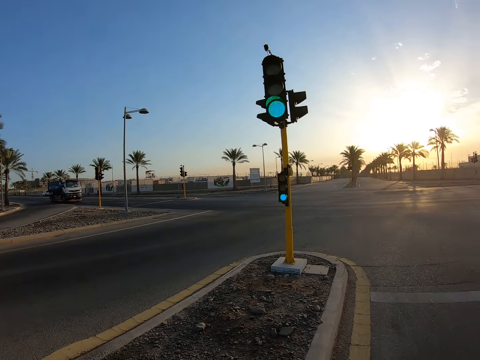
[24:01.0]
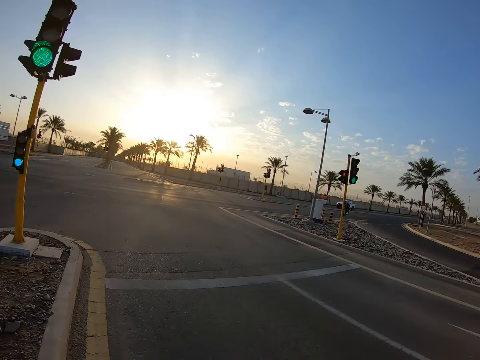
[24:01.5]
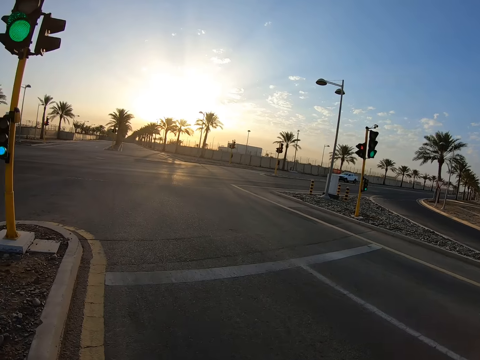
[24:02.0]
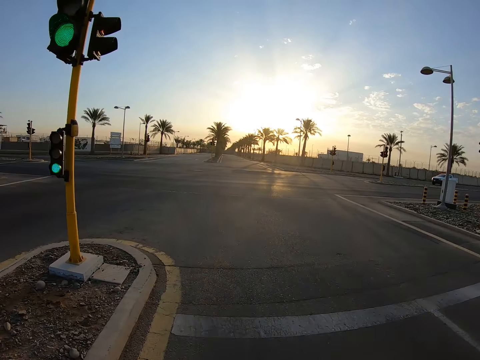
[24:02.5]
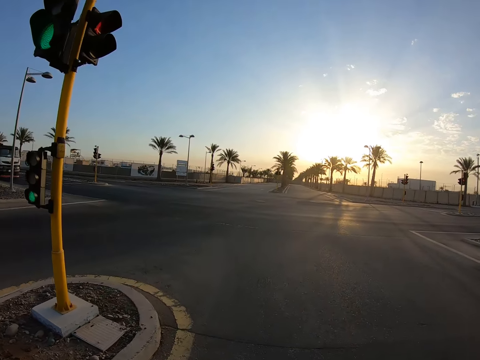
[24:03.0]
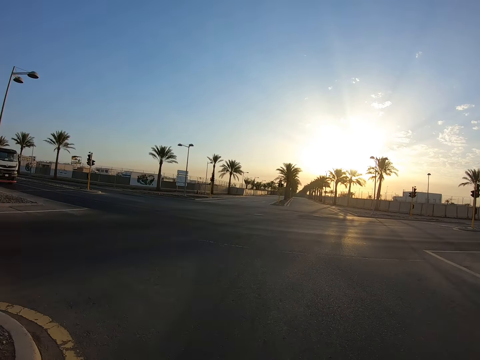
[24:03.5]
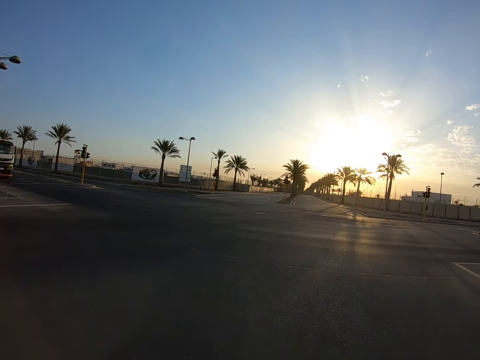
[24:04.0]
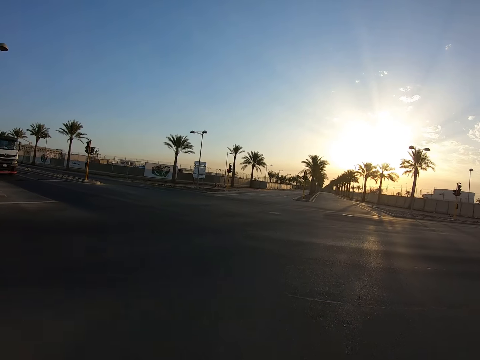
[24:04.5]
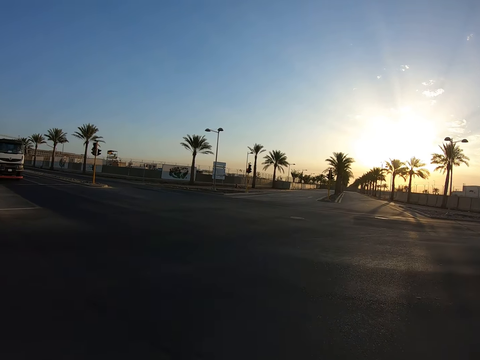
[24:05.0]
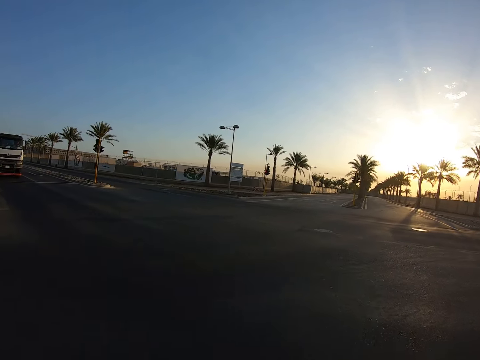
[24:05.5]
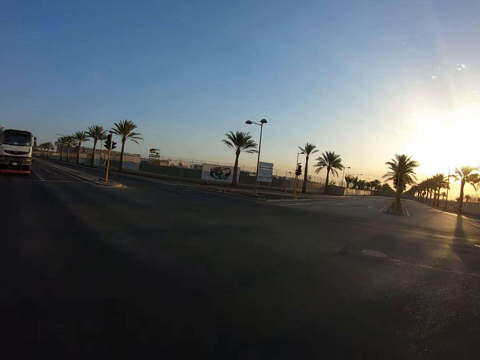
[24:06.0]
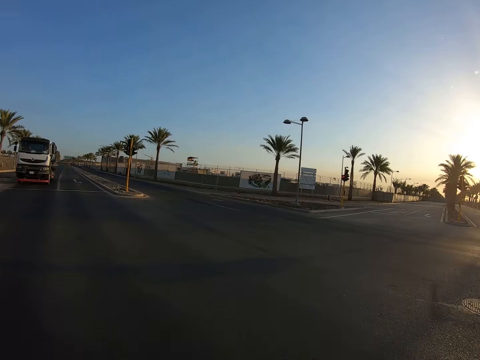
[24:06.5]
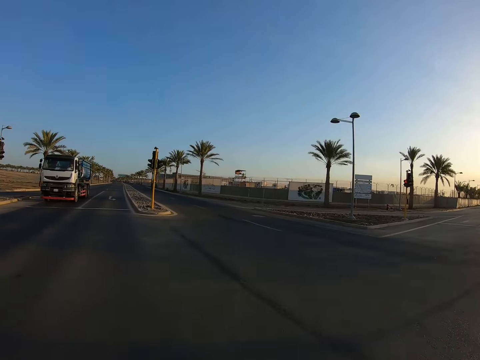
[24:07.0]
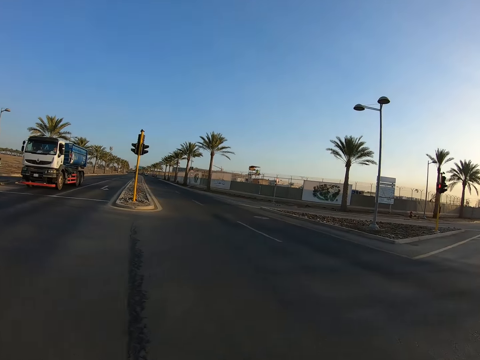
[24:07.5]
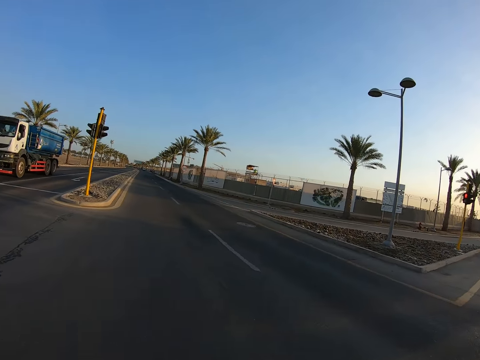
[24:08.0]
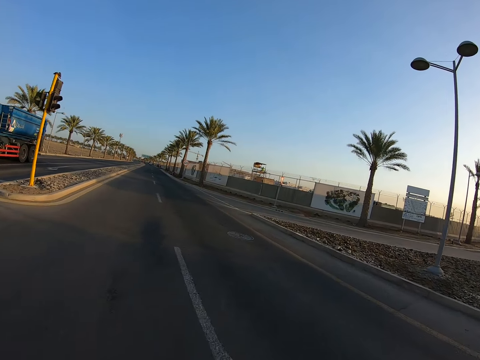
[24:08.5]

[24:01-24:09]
The camera wearer looks at both sides of the road. They continue cycling along the road.

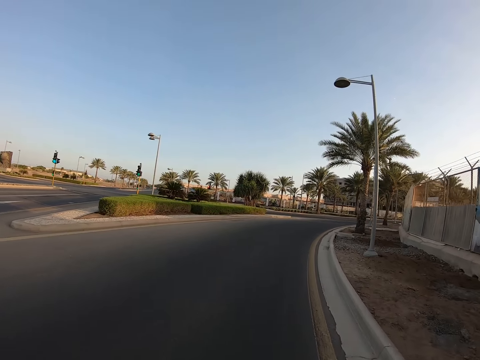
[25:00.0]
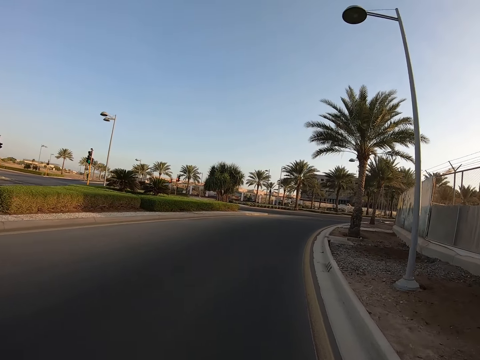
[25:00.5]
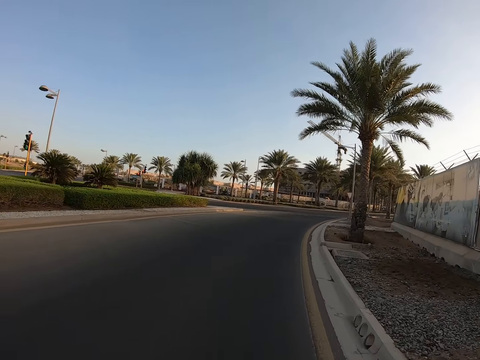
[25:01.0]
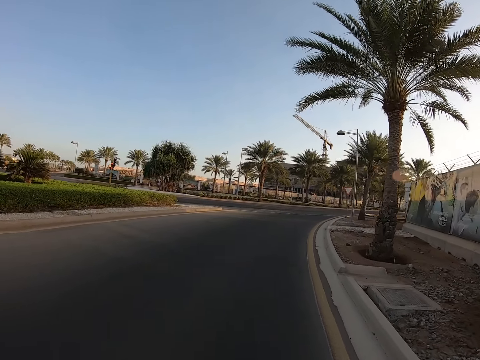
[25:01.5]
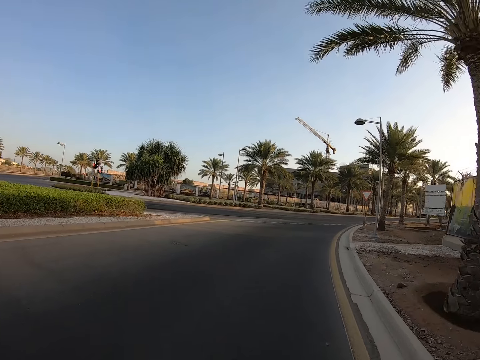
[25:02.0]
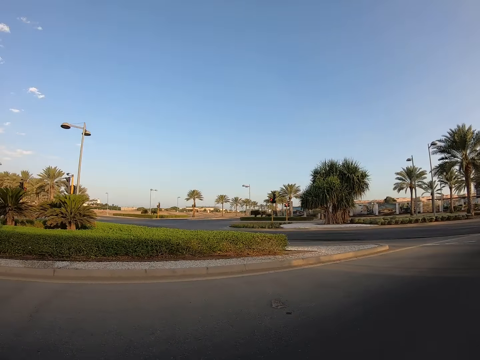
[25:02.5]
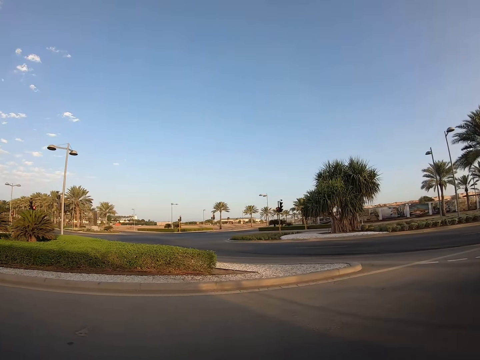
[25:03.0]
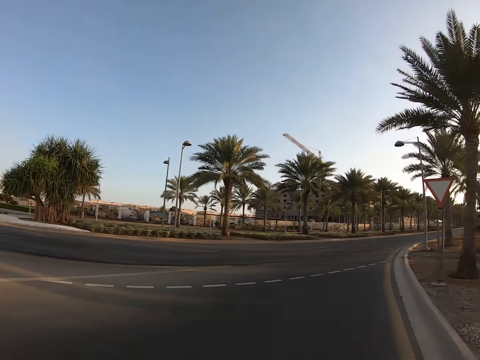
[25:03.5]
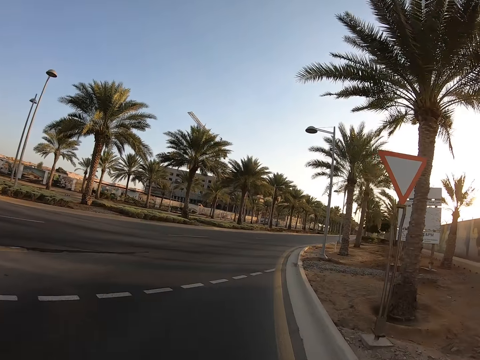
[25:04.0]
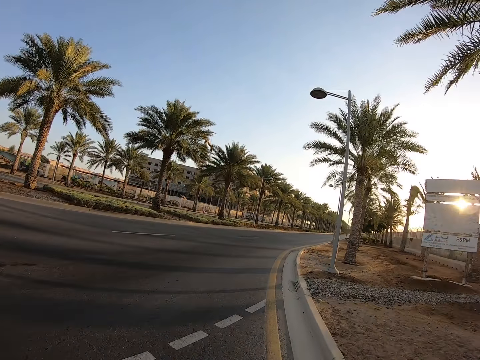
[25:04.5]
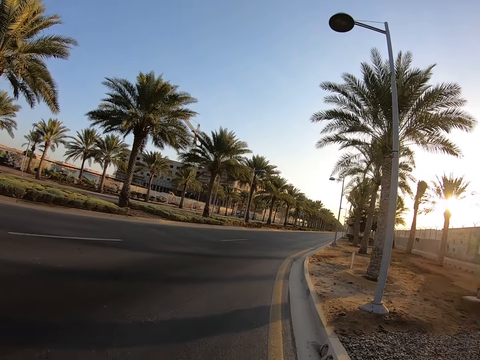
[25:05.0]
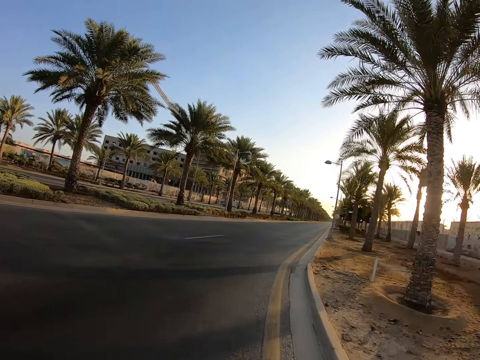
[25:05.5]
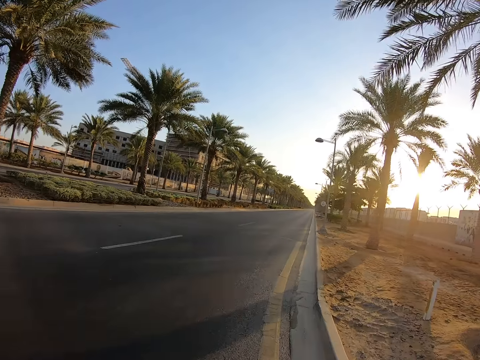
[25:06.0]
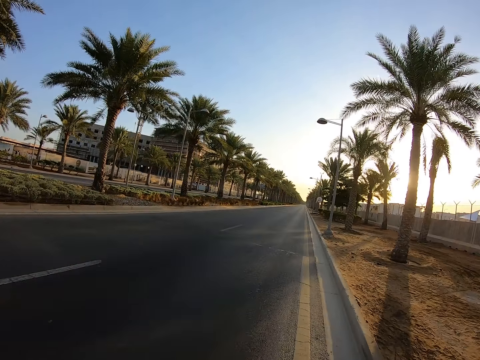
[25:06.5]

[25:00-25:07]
The camera wearer turns to the right side of the road. They continue cycling along the road.

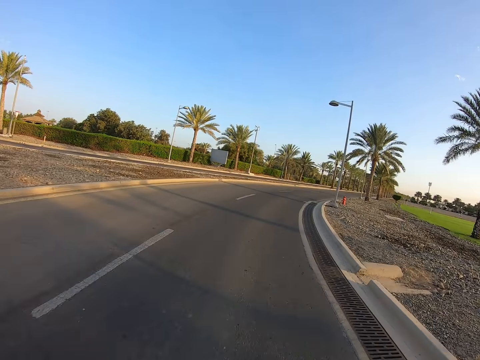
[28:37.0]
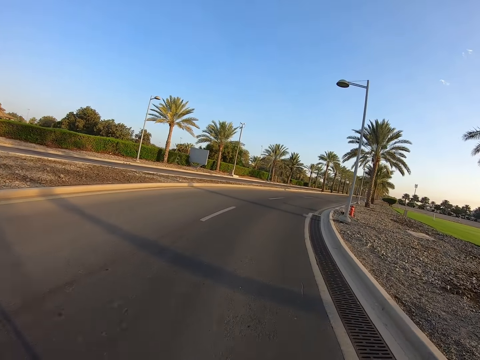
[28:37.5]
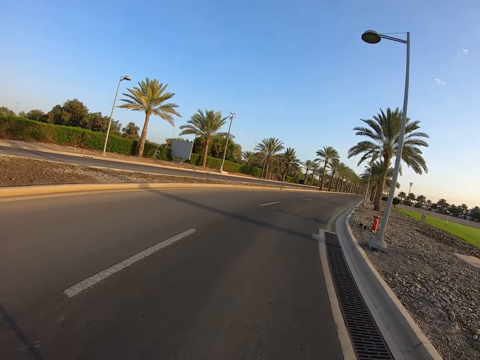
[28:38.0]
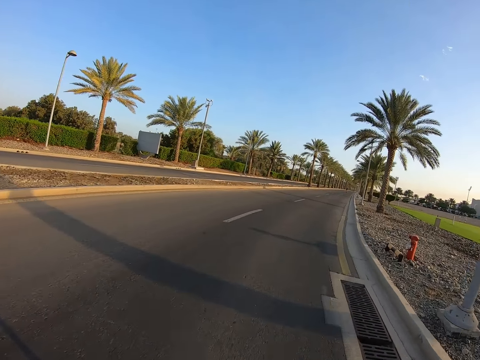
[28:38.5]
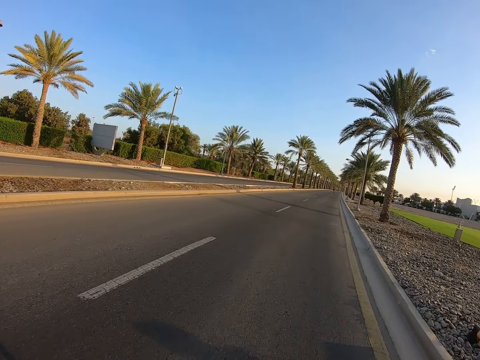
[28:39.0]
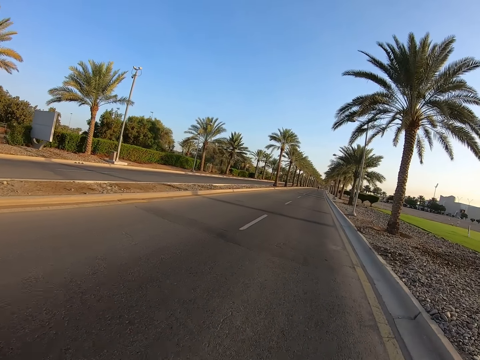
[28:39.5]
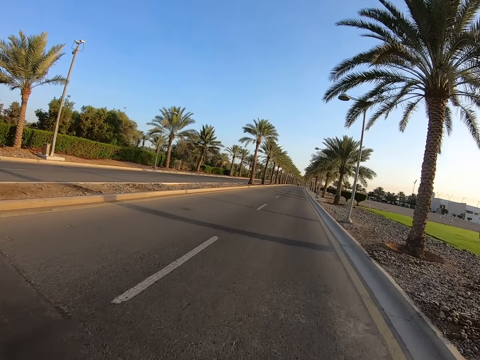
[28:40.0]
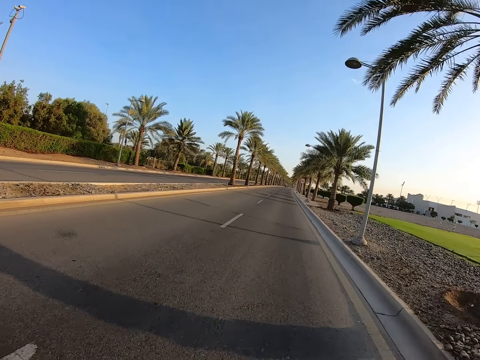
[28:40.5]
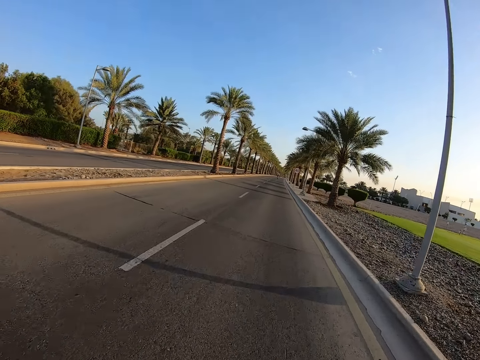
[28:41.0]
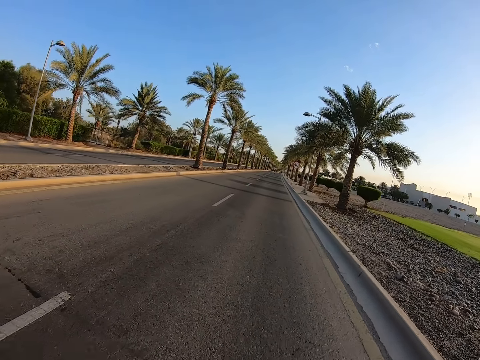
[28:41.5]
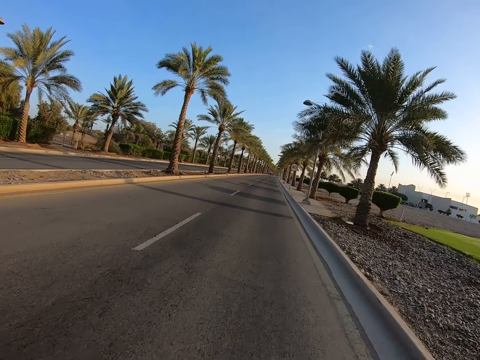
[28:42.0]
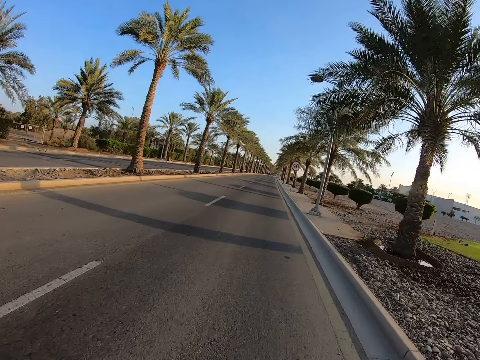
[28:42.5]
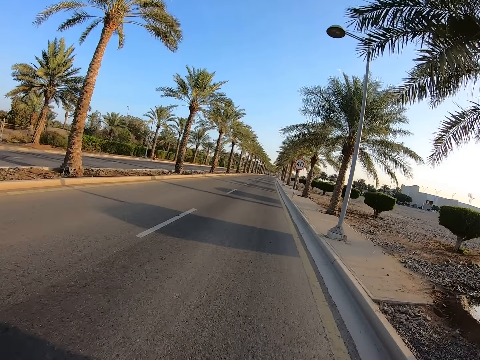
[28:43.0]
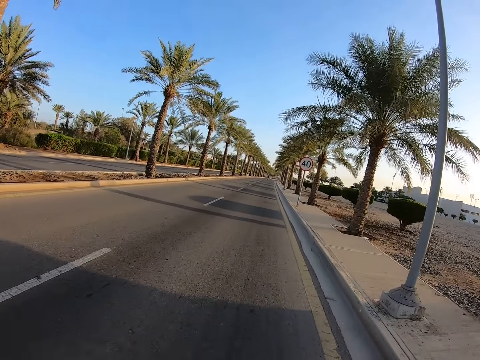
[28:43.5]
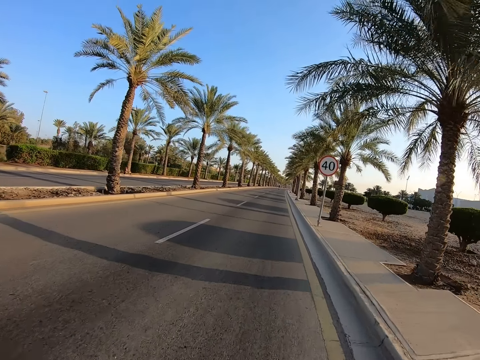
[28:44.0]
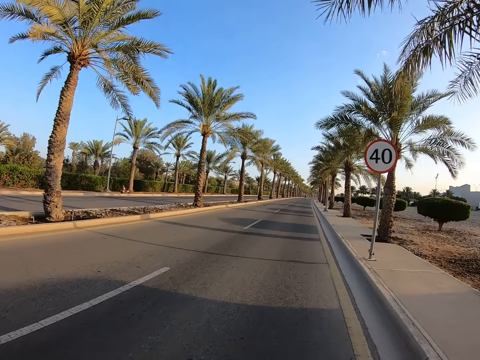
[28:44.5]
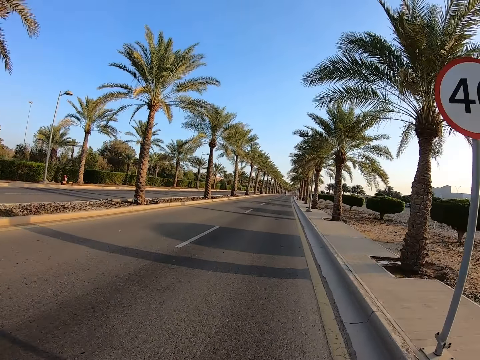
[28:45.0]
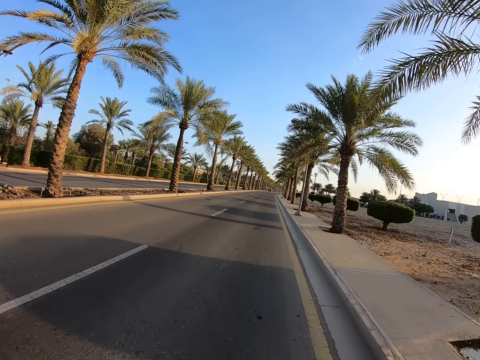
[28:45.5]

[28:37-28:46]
The camera wearer turns to the right side of the road. They continue cycling along the road.

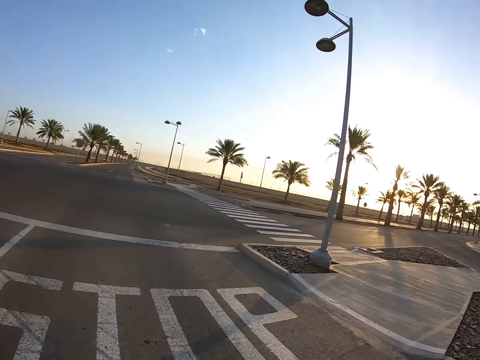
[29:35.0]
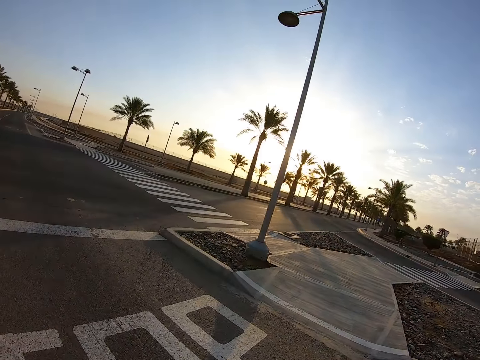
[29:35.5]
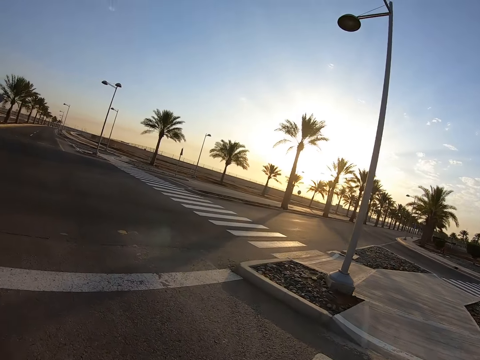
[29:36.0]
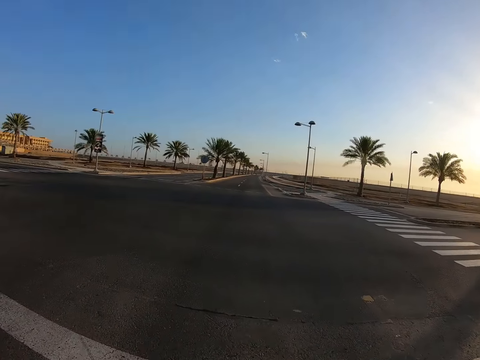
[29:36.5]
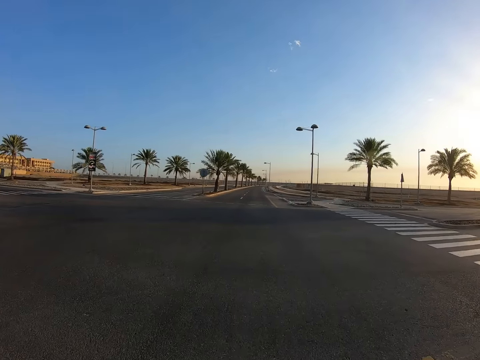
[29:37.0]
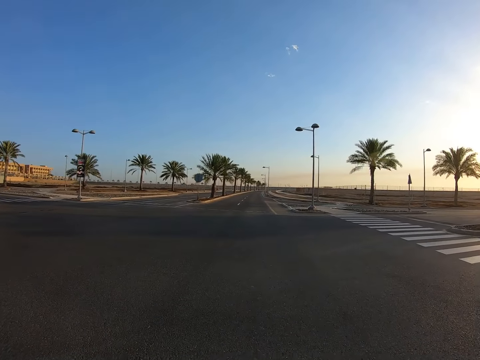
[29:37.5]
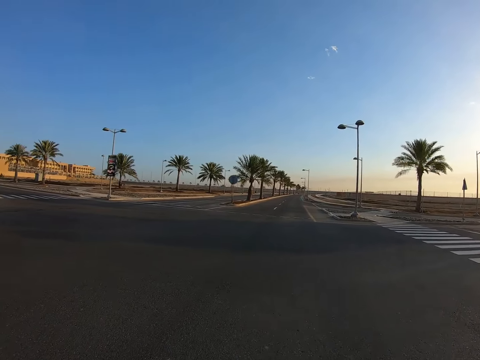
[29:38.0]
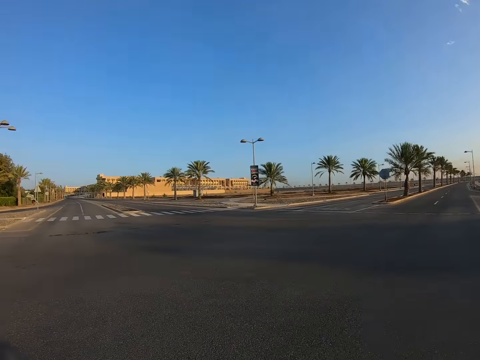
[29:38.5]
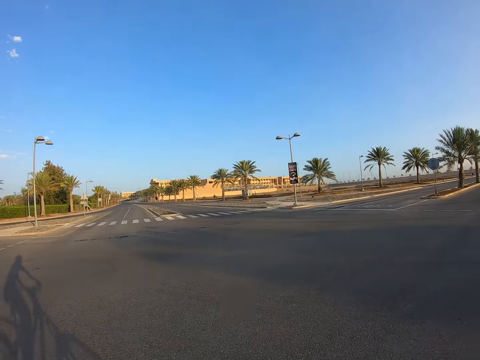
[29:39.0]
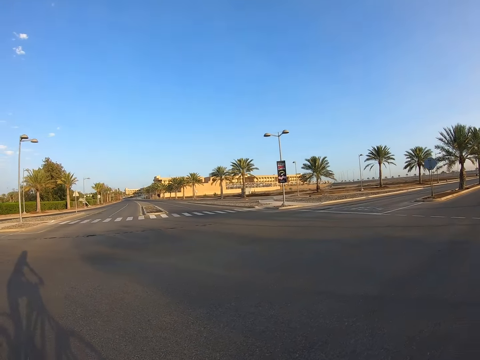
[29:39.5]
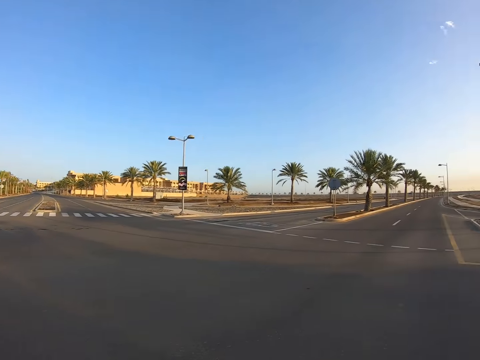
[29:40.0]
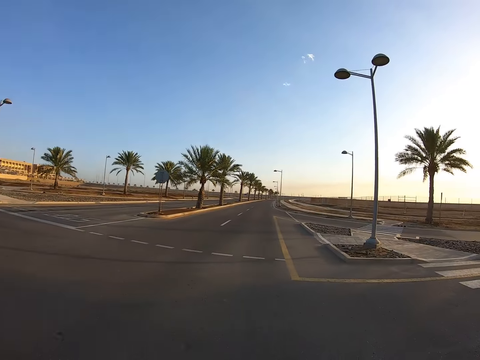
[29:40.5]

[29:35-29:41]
The camera wearer looks at both sides of the road.
